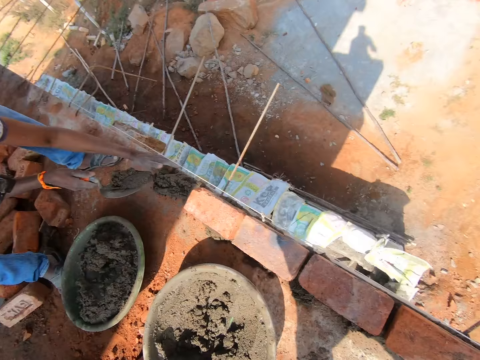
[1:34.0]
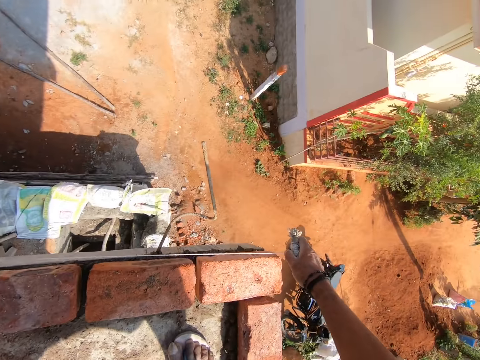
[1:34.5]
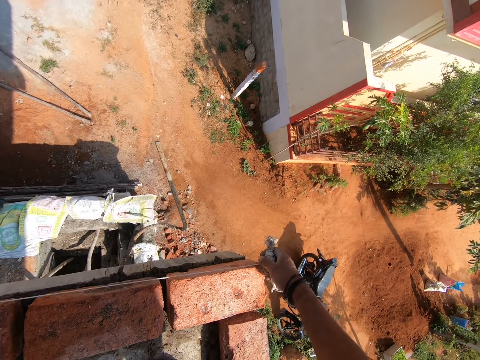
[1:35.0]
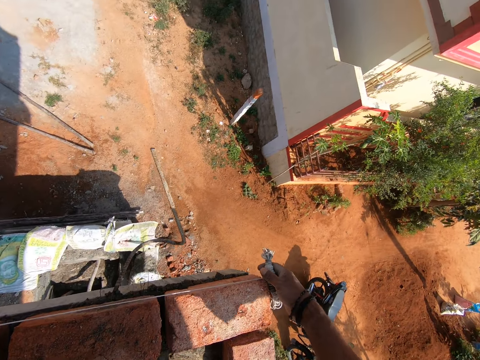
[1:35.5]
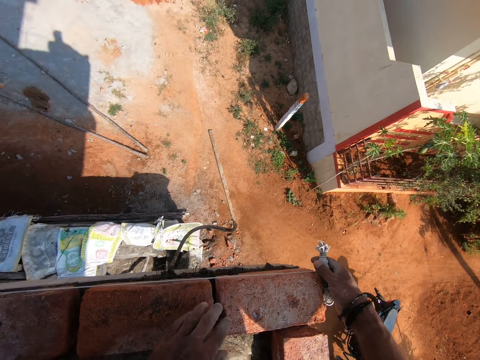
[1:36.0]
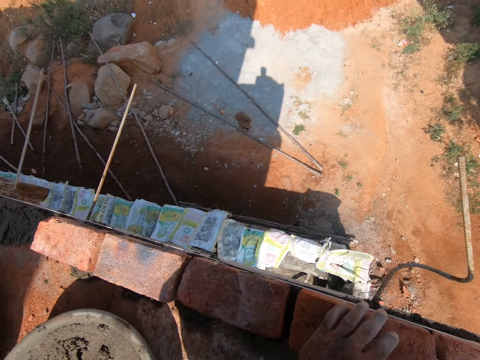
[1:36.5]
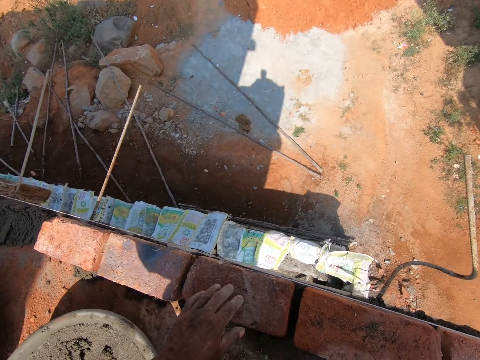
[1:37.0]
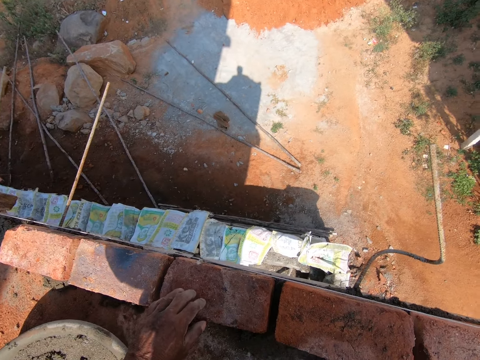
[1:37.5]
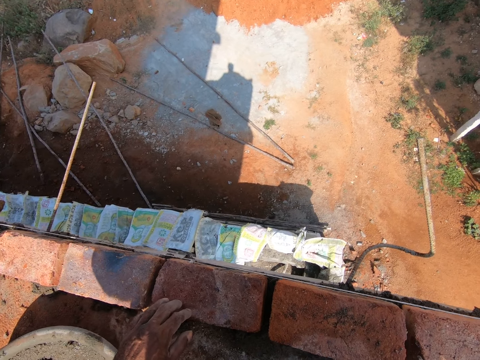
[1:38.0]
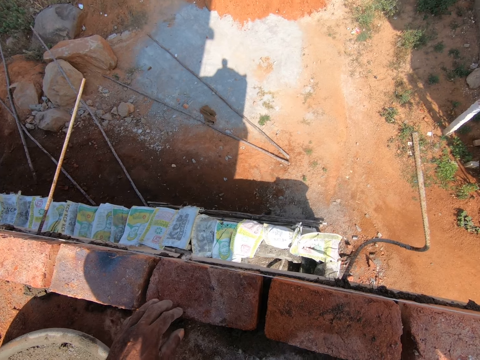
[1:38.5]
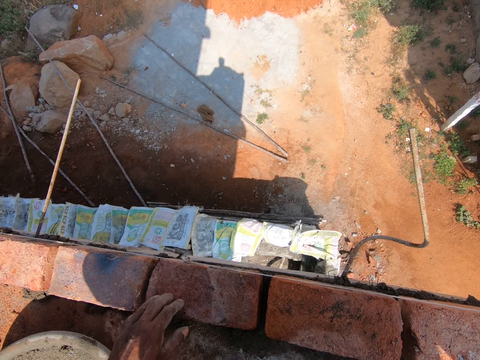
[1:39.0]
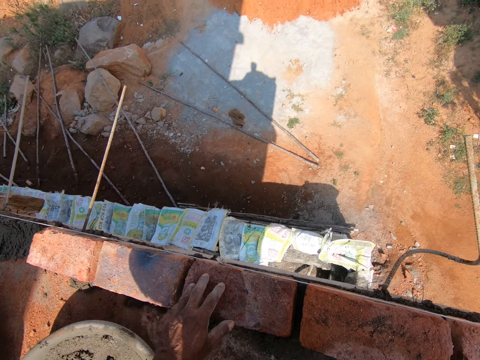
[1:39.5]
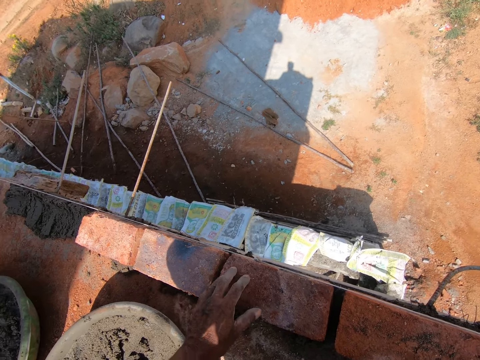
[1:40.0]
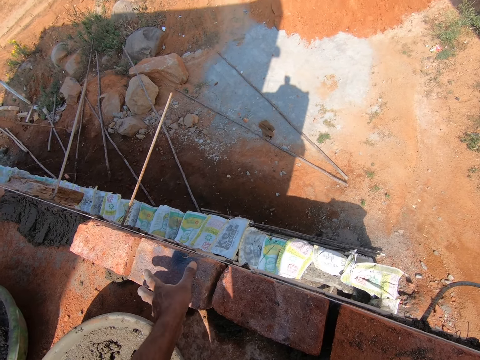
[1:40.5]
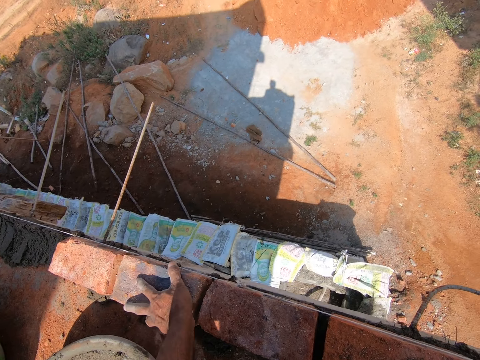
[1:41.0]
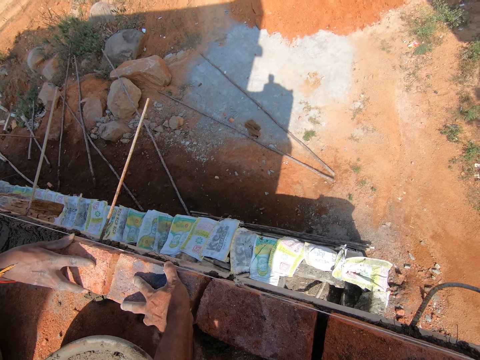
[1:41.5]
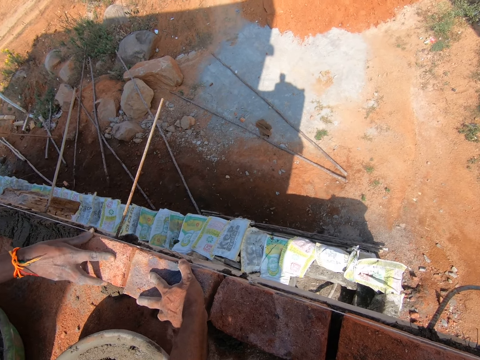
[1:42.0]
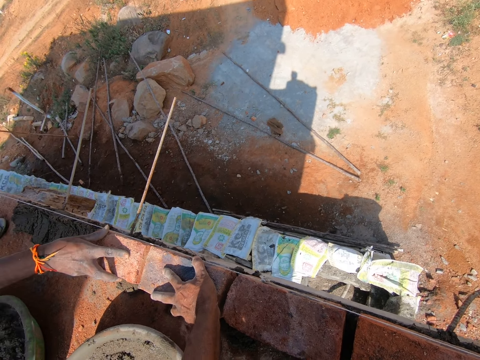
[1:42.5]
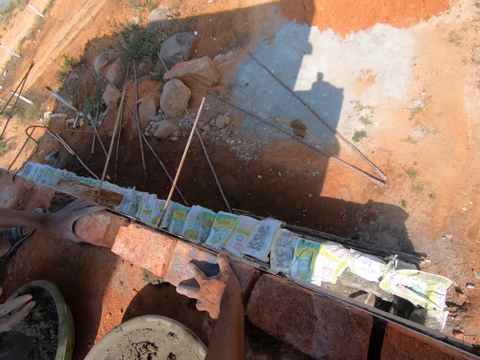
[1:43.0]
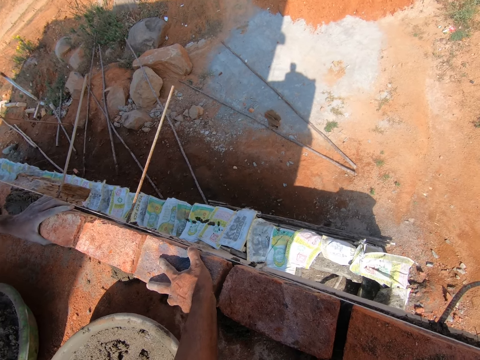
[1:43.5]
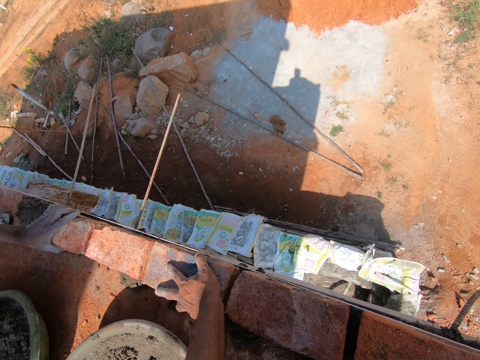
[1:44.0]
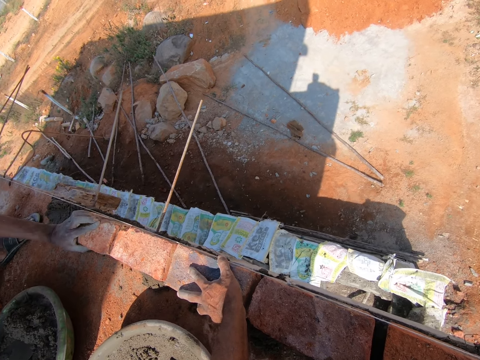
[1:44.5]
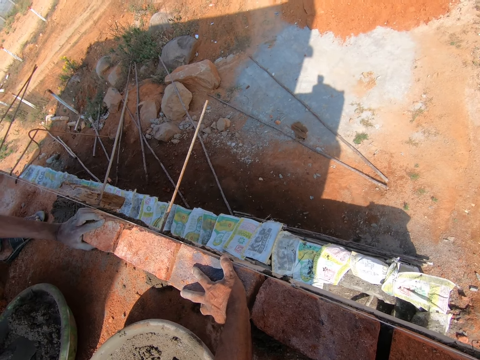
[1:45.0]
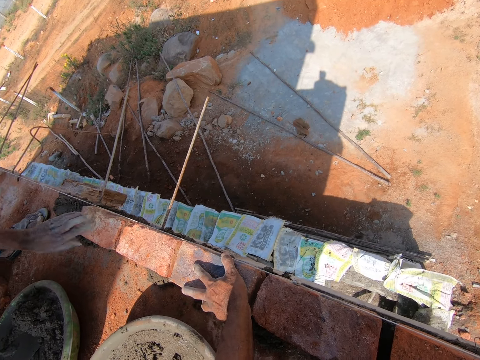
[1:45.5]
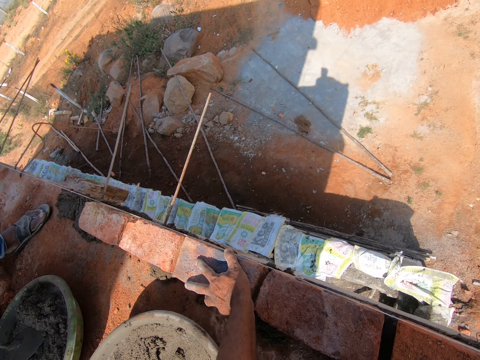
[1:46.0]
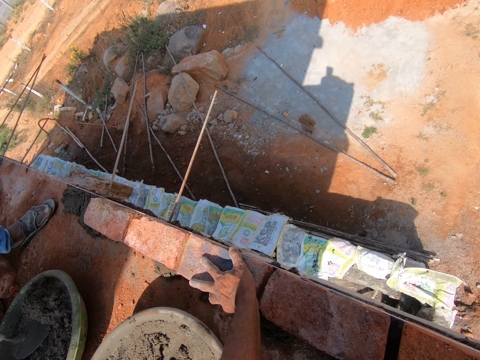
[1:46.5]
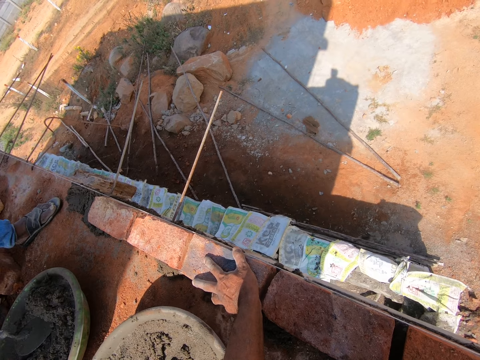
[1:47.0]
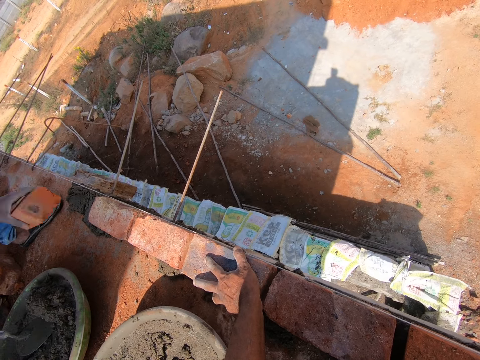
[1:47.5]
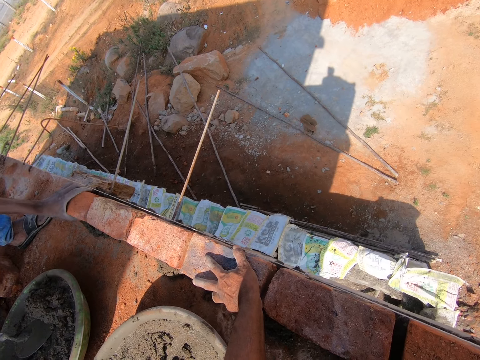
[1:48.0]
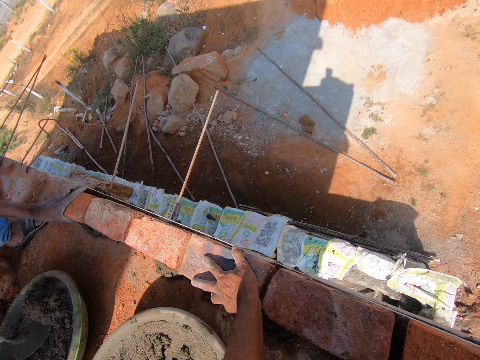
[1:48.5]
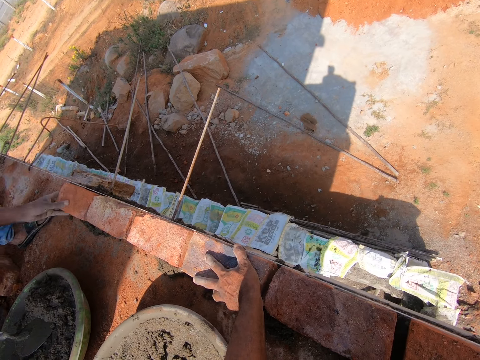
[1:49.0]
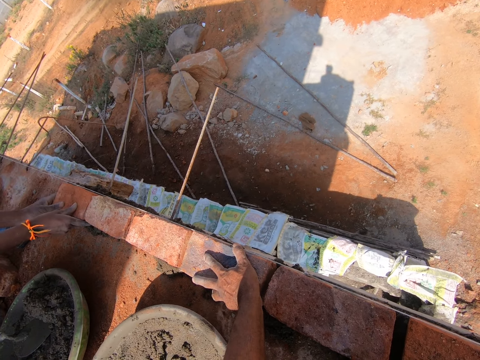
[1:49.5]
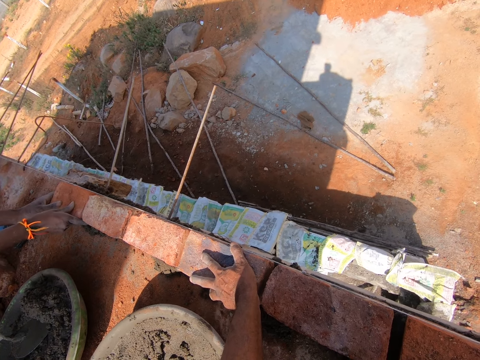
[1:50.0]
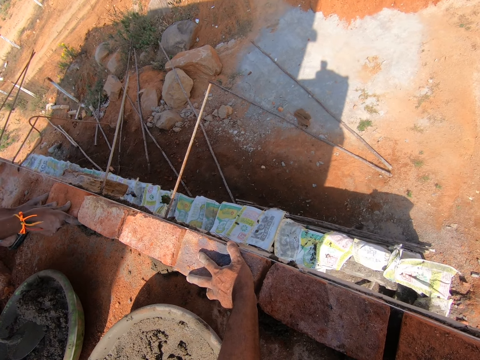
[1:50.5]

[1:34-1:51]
A man places the concrete on the floor. The camera wearer holds the plumb bob against the bricks. They measure the bricks. They talk to another man. They measure the wall with the plumb bob together with the other man. They touch the brick. They hold a hand up. They hold the brick. They talk to the other man. They move the brick. The first man adjusts the position of the brick. The first man places the brick on the concrete. The camera wearer talks to the other man. They hold the brick. The first man places the brick on the concrete.

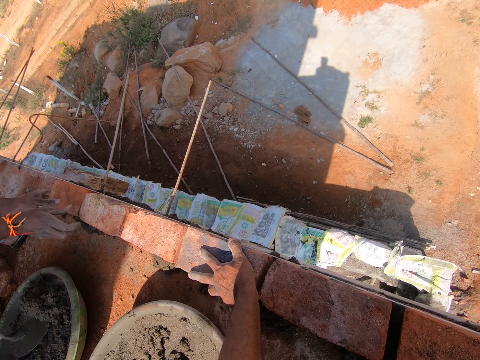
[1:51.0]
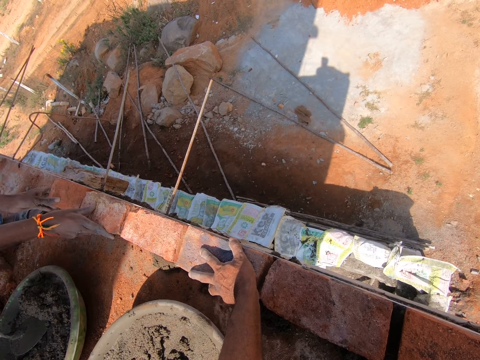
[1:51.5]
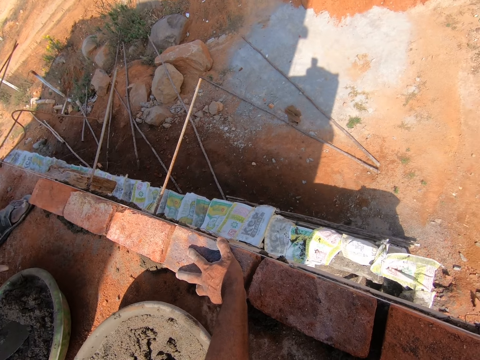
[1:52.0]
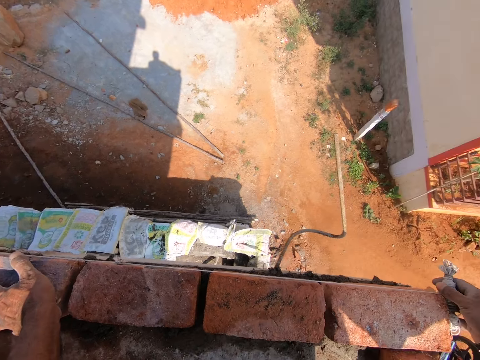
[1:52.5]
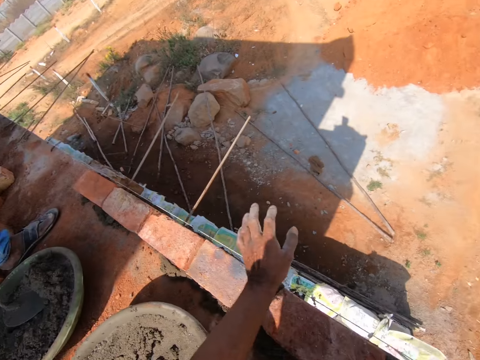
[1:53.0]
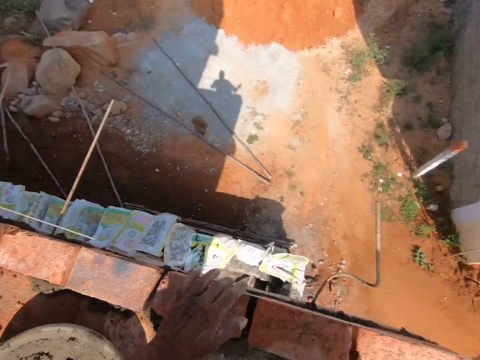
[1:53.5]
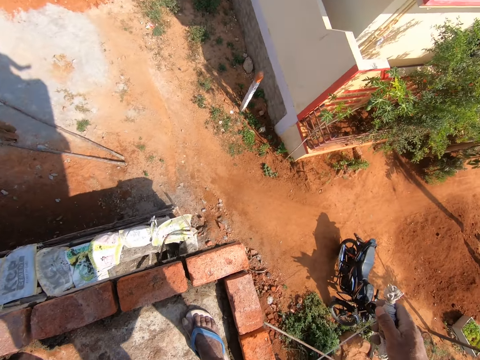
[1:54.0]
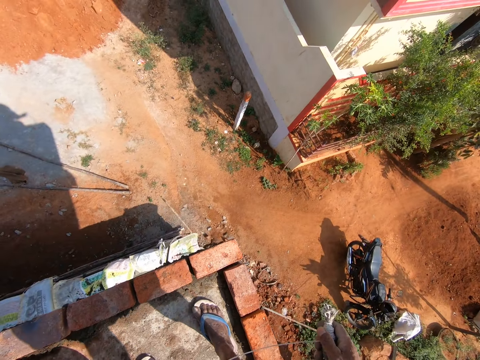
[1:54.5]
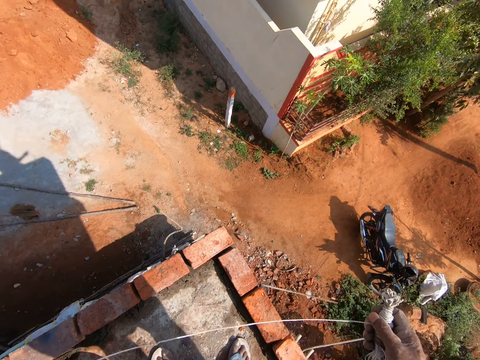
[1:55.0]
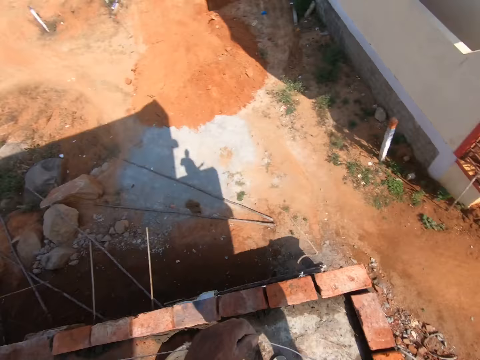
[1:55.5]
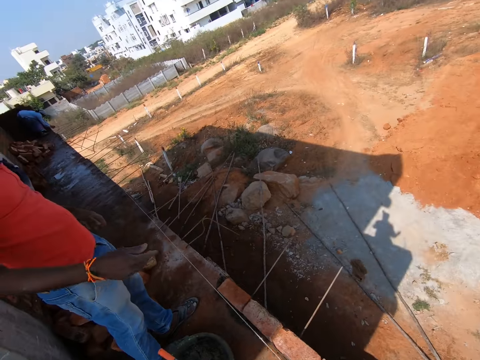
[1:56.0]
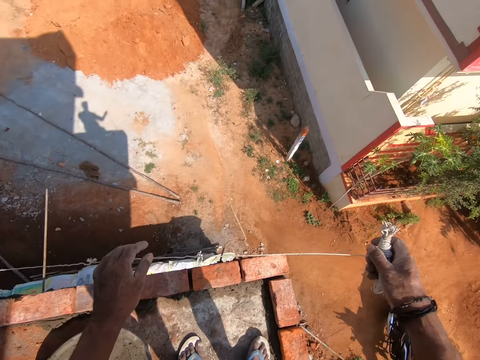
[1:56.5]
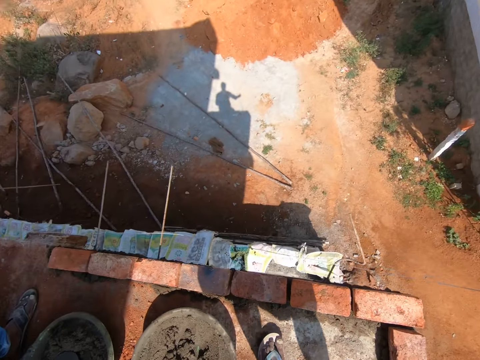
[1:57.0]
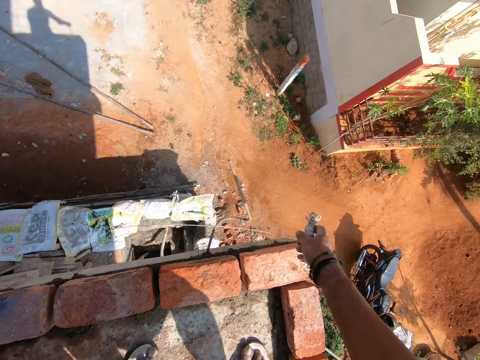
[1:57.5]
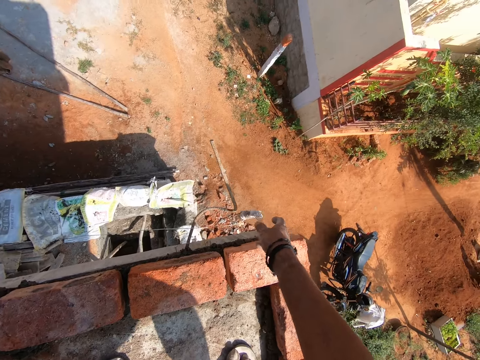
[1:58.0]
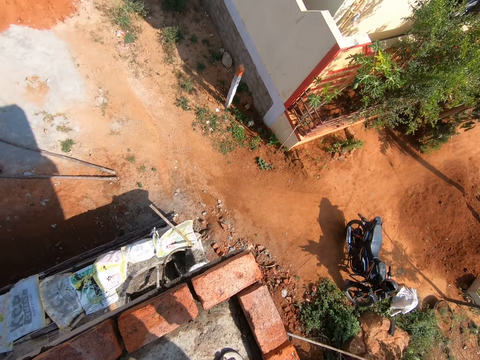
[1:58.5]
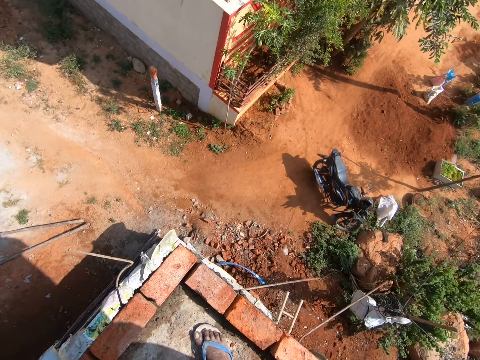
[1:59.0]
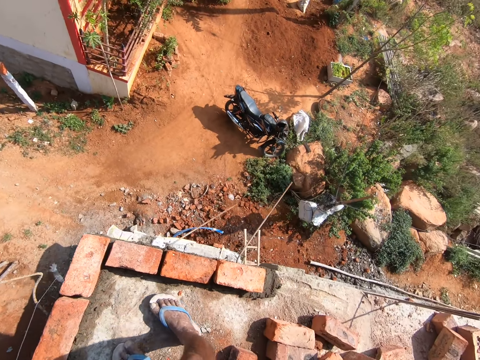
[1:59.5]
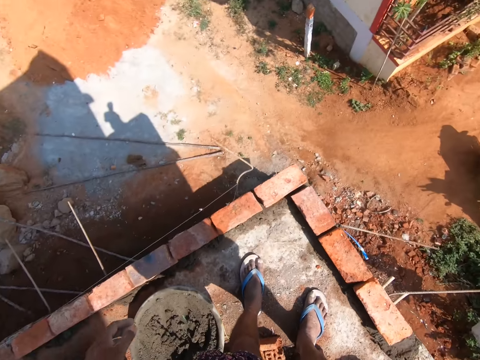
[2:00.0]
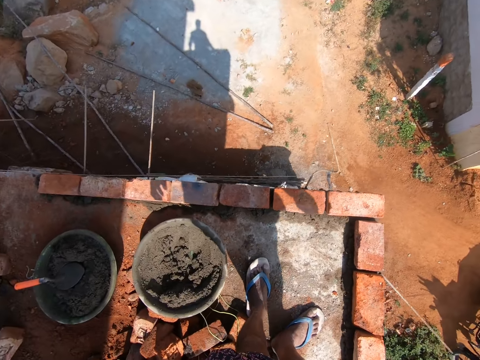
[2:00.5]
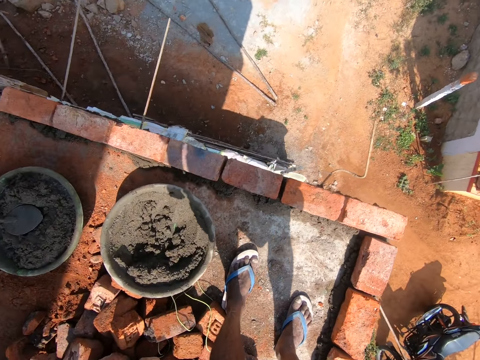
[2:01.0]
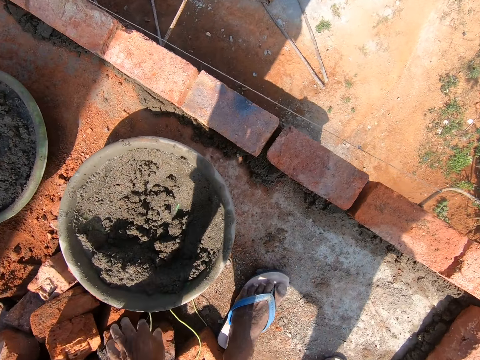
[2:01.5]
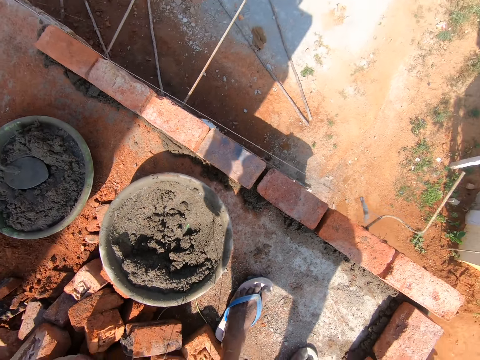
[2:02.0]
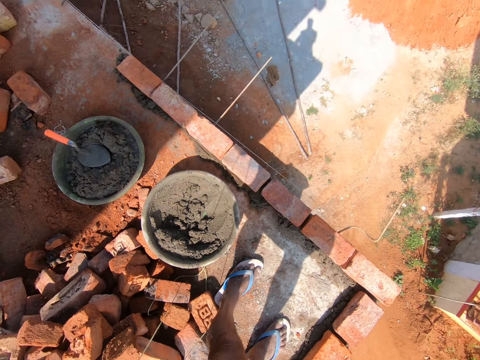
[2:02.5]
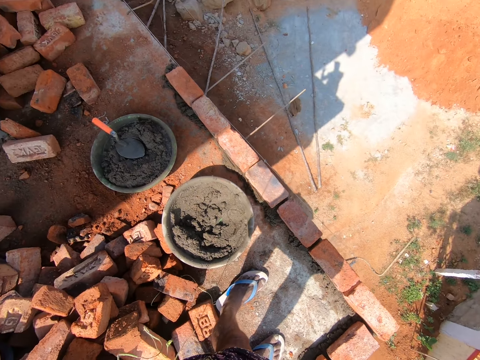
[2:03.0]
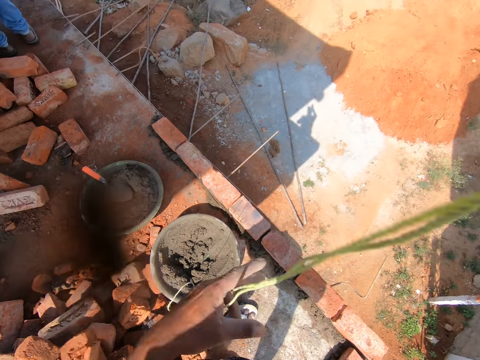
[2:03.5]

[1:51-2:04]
The camera wearer measures the wall with the plumb bob together with a man. They look around. They remove the plumb bob from the brick. They move a hand up. They hold the string and move the string up. Another man talks to the camera wearer. The other man points at the plumb bob. The camera wearer looks around. The other man talks to the camera wearer. The camera wearer moves the string down. They drop the plumb bob down. They move back. They look around. They bend towards the floor. They move a hand down. They hold the string. They pick up another plumb bob. They stand up. They lift the string up. They pull on the plumb bob.
